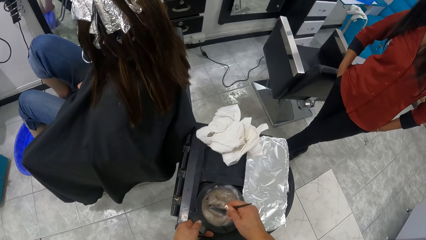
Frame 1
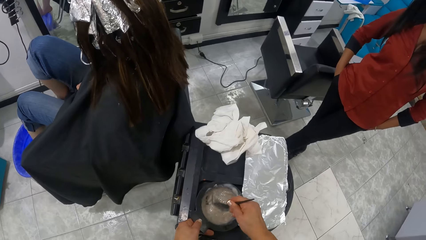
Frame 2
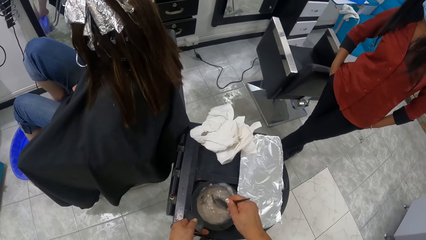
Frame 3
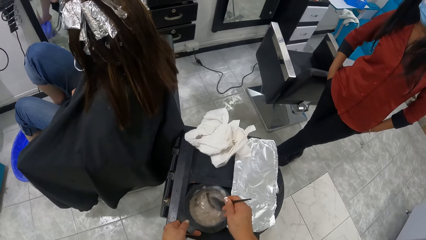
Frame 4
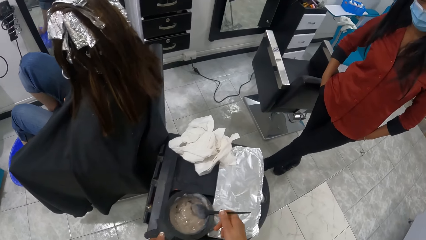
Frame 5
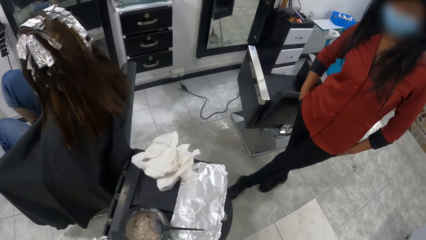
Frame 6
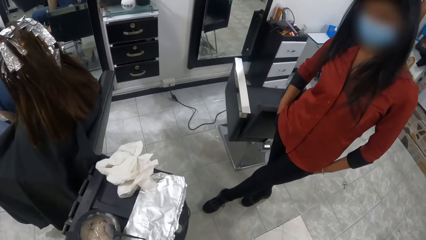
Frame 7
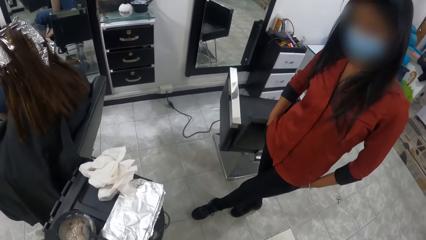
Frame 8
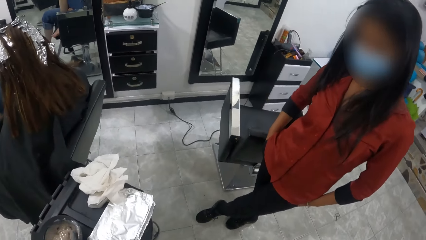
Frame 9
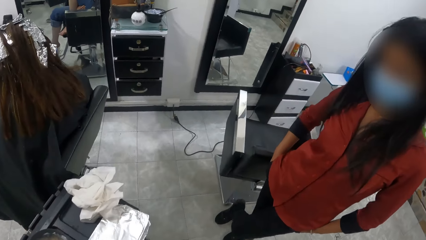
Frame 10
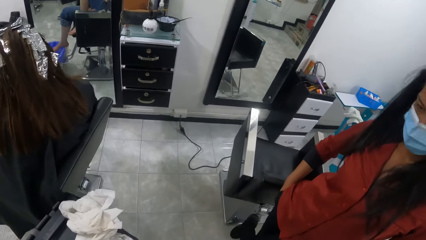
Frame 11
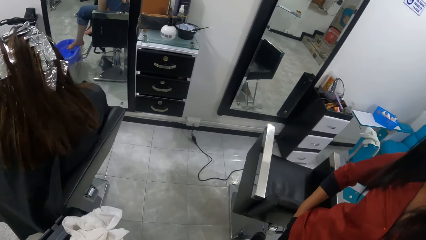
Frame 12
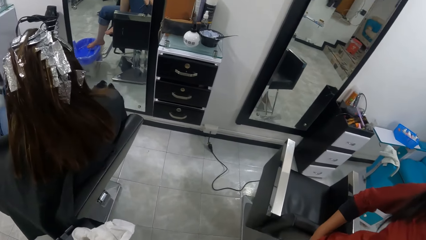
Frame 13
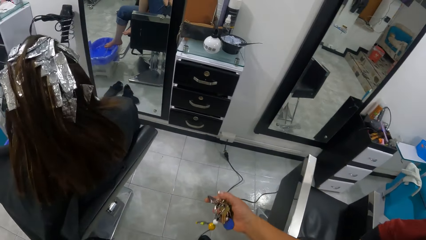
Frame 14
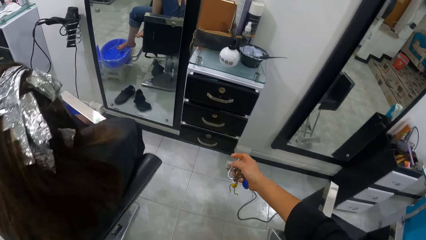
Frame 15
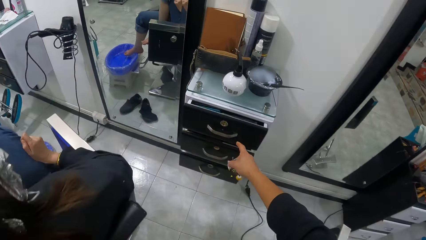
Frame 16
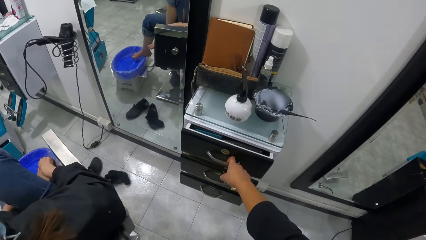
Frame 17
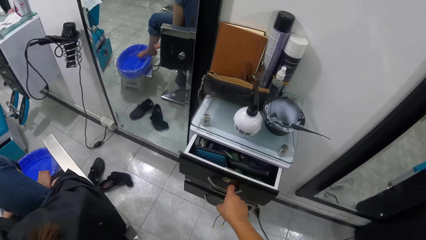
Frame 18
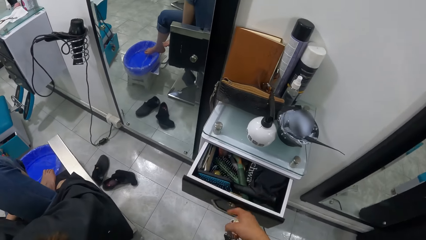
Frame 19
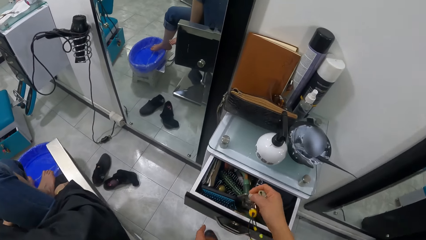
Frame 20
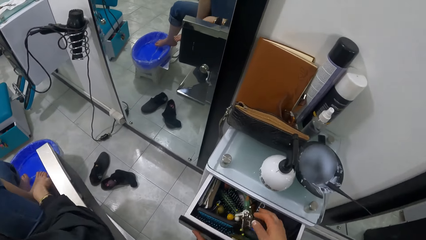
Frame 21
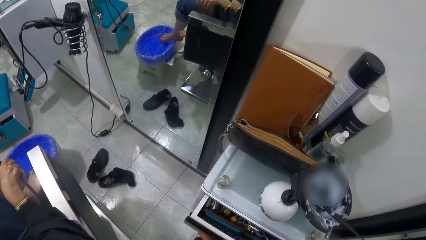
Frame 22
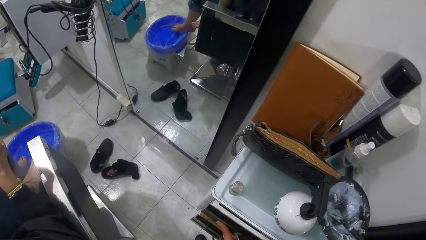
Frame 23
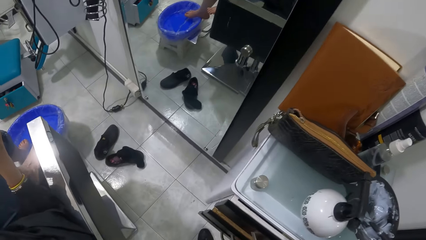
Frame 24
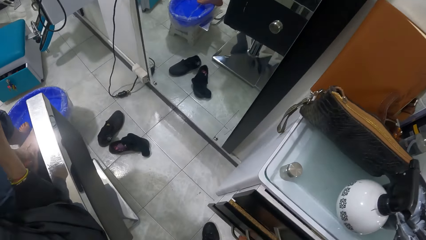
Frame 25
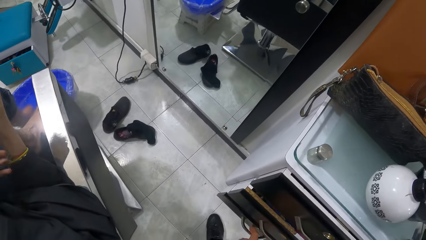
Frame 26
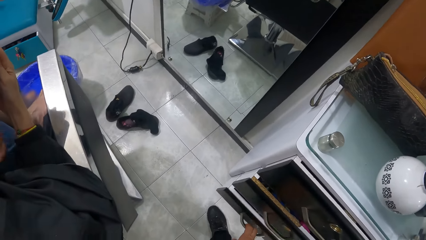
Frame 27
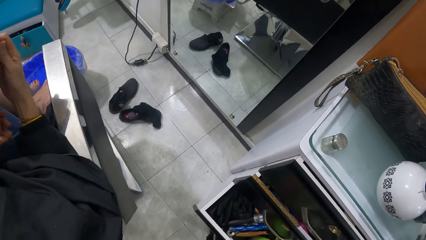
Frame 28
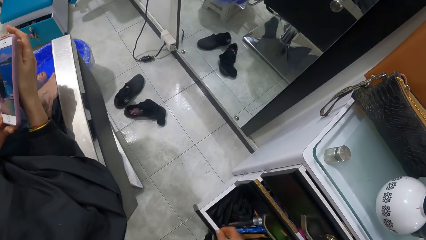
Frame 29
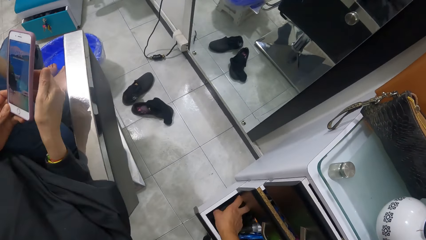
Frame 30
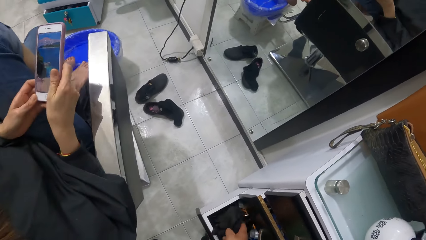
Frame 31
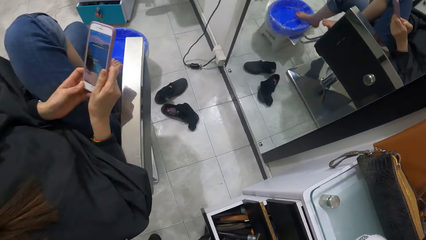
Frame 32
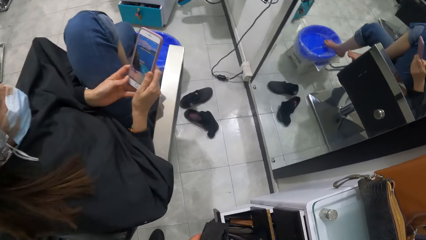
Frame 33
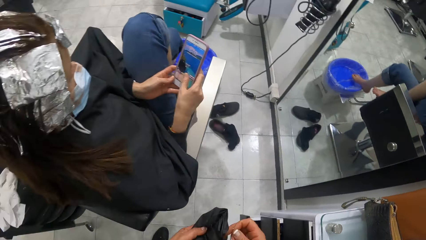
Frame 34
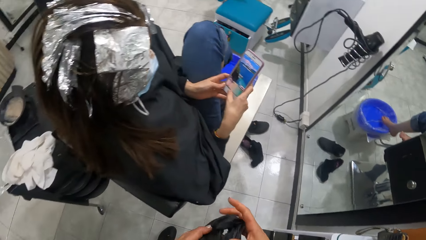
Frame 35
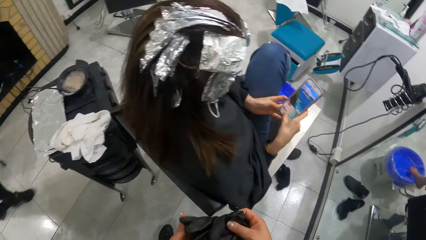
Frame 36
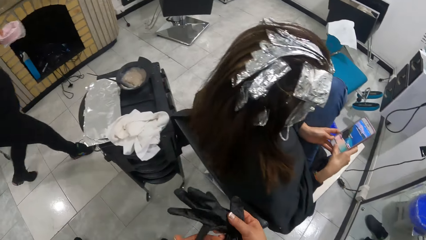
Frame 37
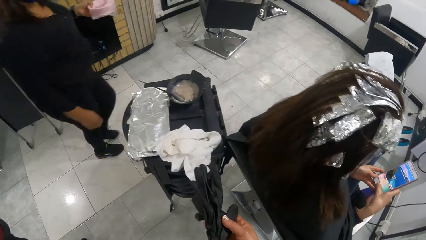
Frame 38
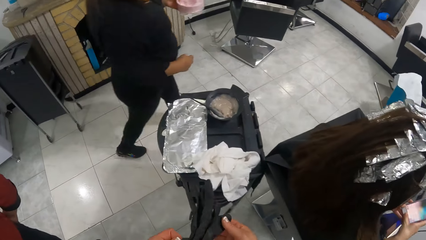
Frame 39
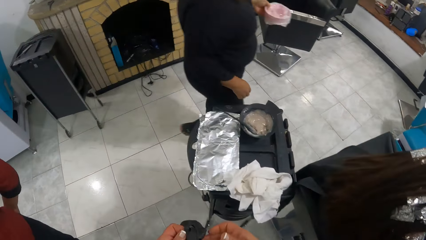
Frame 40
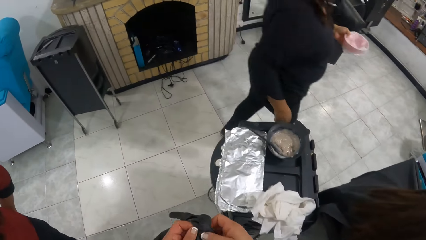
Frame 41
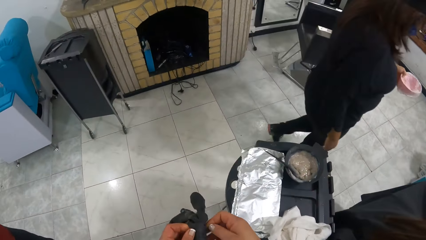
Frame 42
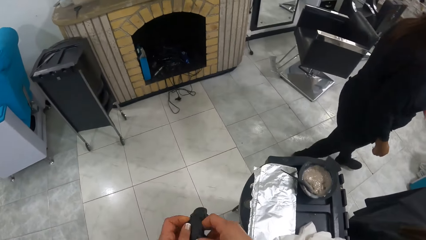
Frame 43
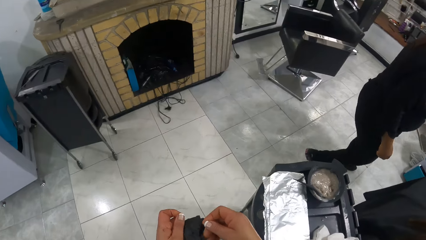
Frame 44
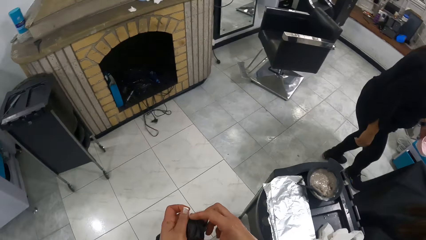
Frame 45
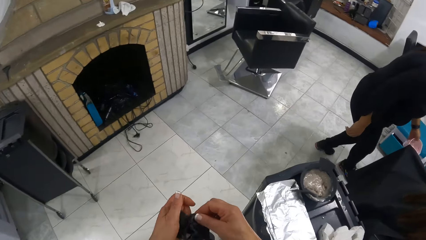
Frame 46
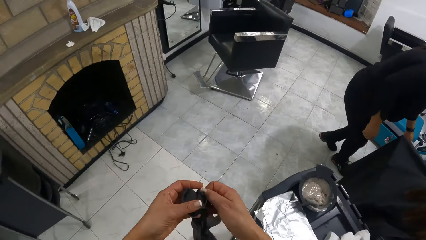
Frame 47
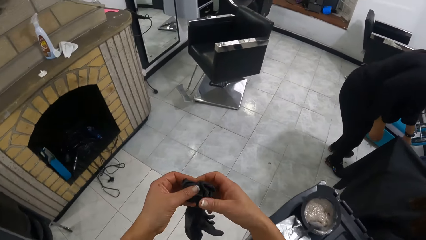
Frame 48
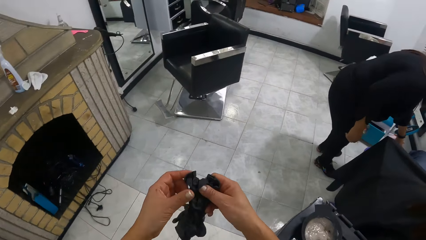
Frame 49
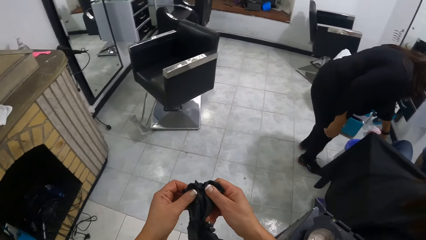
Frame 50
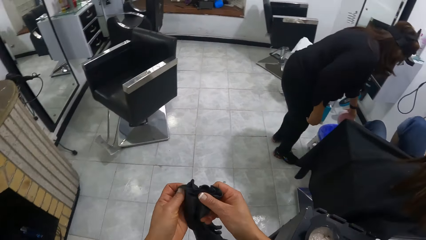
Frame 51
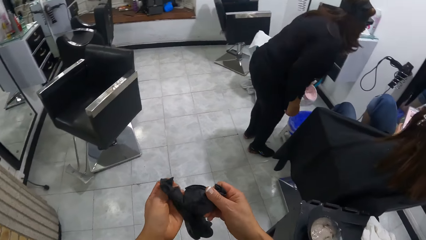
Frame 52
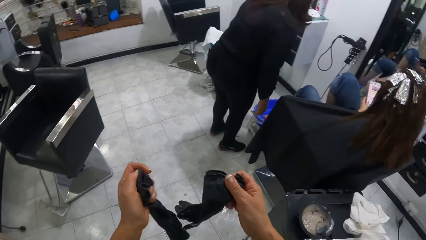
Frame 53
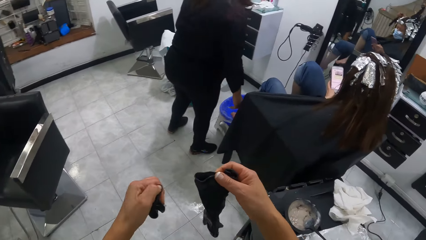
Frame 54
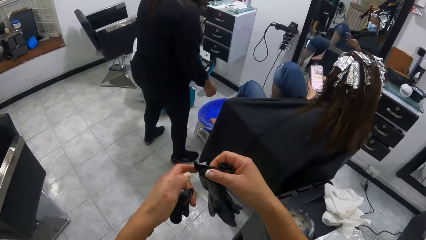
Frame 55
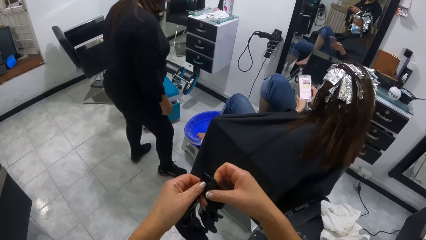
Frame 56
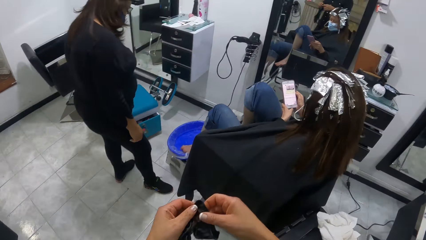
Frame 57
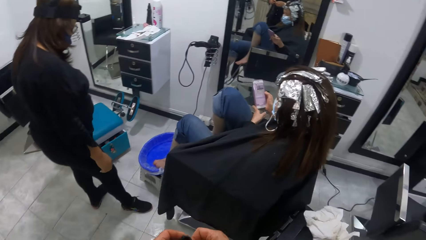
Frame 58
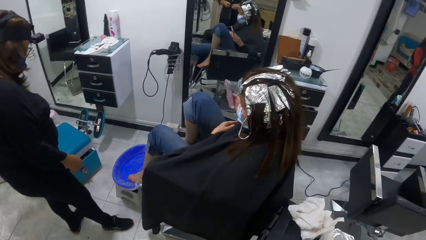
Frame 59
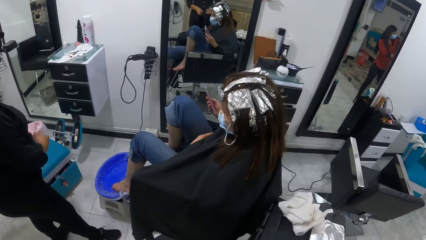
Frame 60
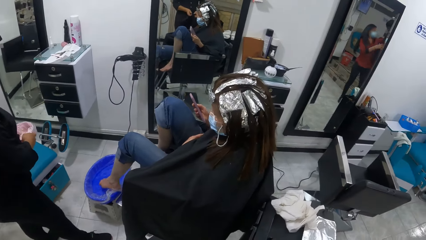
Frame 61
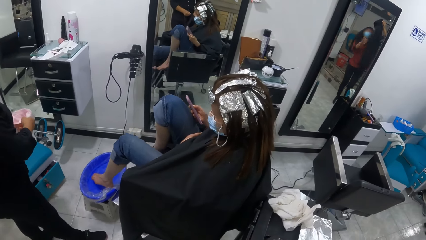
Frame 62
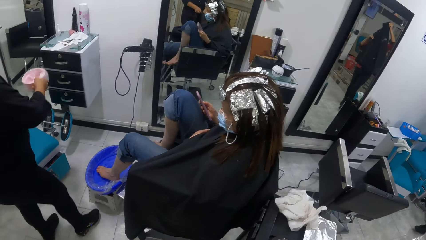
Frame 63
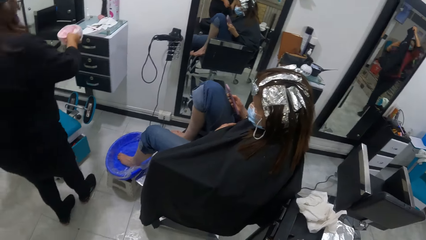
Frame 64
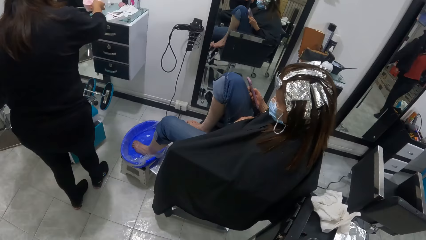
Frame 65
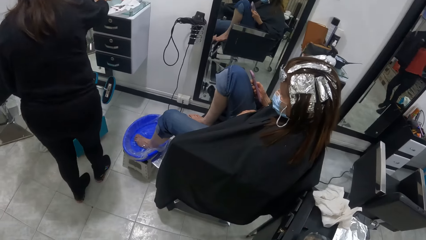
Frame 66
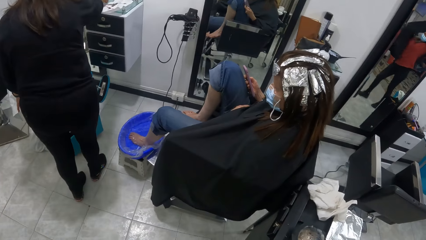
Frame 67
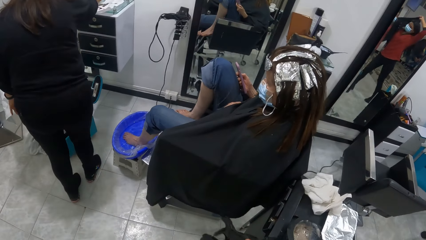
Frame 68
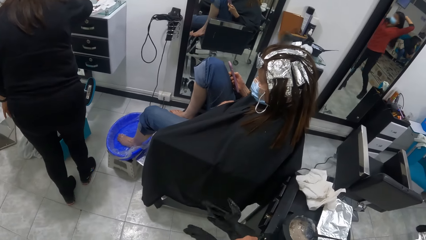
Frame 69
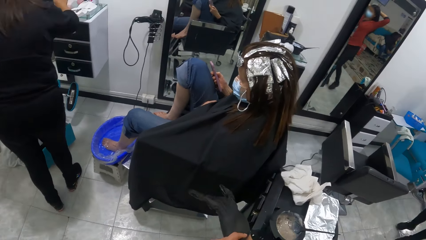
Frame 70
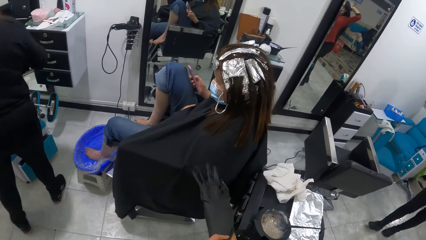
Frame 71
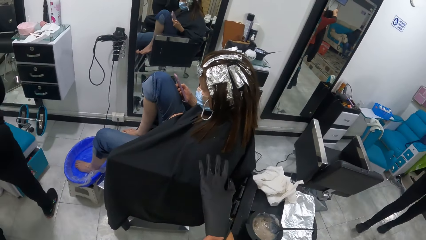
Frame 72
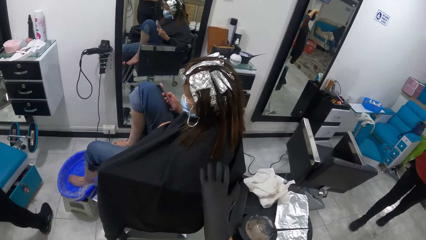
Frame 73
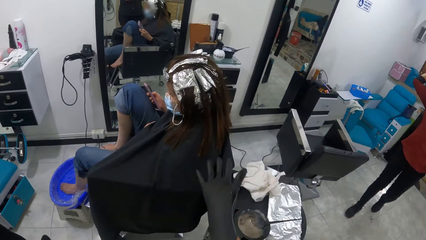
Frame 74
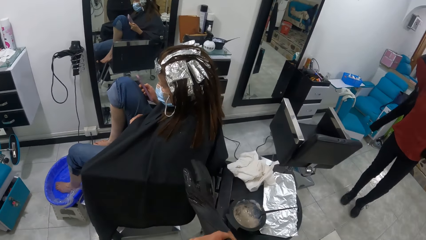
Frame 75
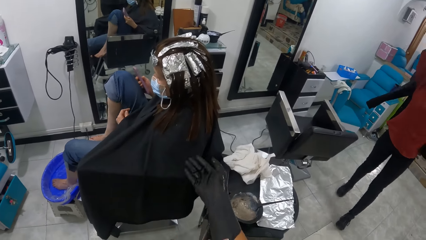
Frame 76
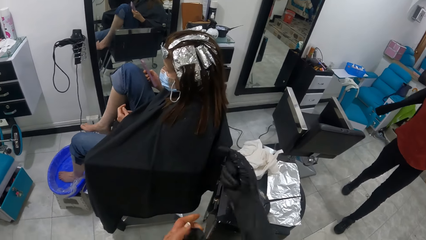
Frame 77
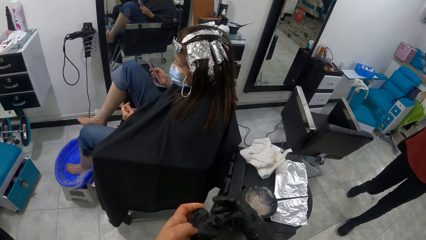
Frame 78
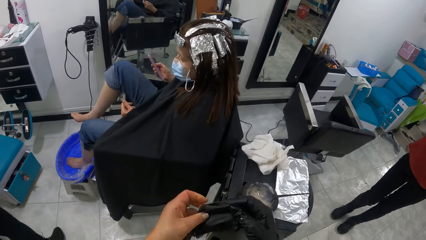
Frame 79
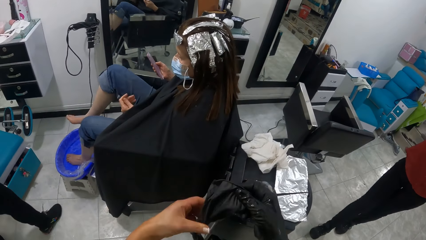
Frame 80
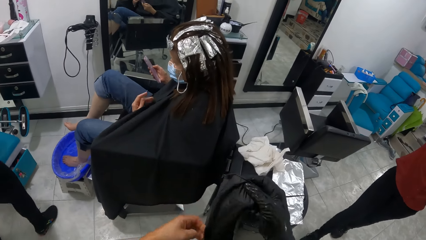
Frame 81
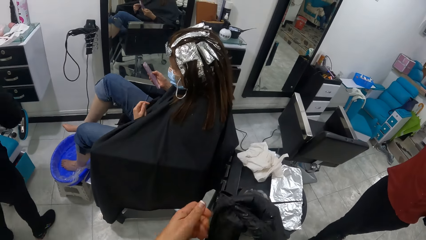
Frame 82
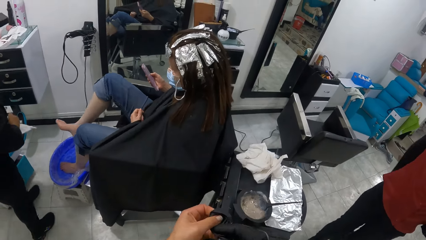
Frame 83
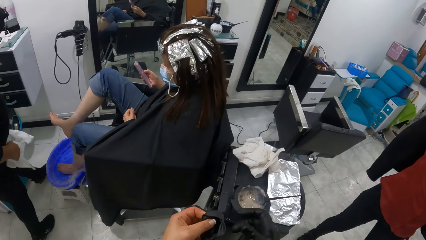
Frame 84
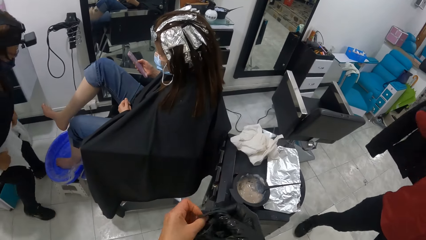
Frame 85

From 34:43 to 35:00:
The camera wearer moves towards the drawer. She opens the drawer with her right hand. She drops the bunch of keys into the drawer with her right hand. She closes the drawer with her left hand. A woman picks up her phone from the armchair with her right hand. The camera wearer opens a drawer with her left hand. She removes hand gloves from the drawer with her right hand. The woman operates her phone. The camera wearer closes the drawer with her left hand. She separates the hand gloves with her hands. A manicurist moves with a bowl of water in her left hand. The camera wearer walks. She wears the gloves. The manicurist pours water from the bowl into a big bowl with her left hand. She drops the bowl on top of a cabinet with her right hand. The camera wearer wears the hand glove on her right hand.
